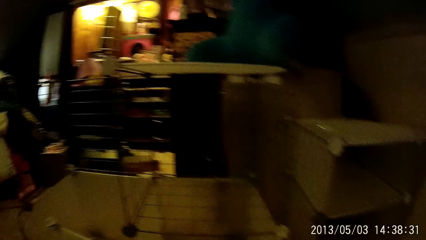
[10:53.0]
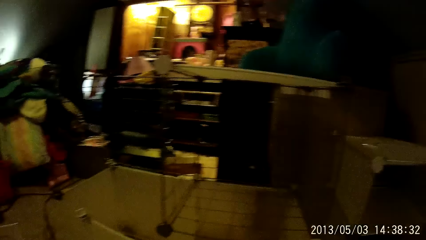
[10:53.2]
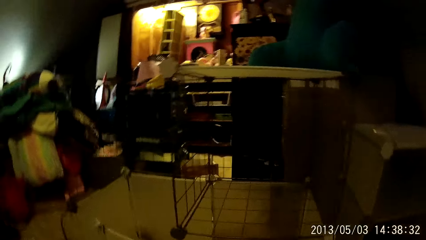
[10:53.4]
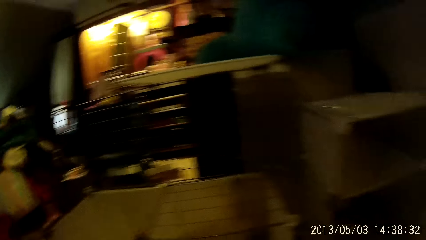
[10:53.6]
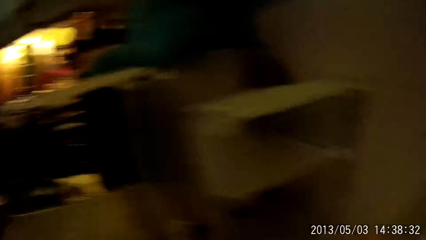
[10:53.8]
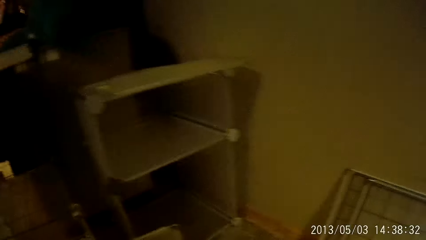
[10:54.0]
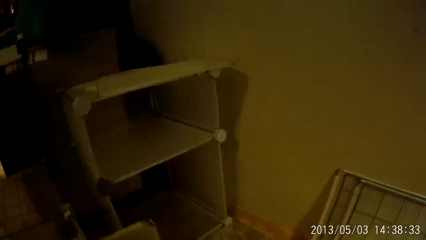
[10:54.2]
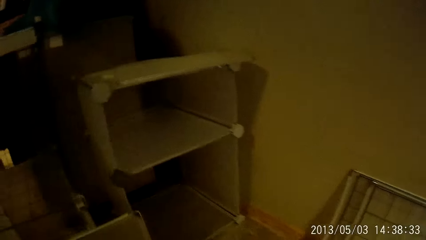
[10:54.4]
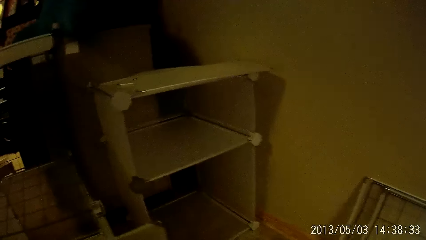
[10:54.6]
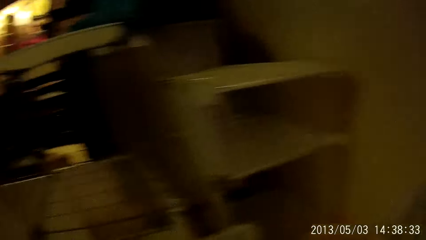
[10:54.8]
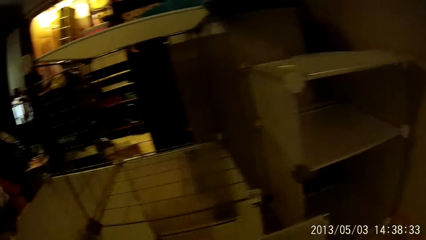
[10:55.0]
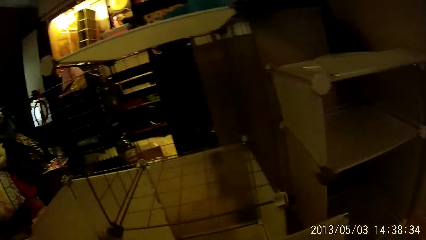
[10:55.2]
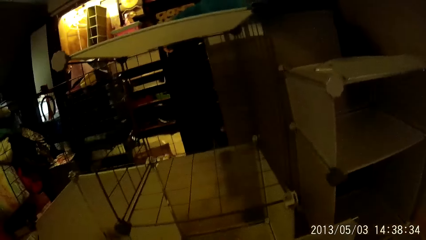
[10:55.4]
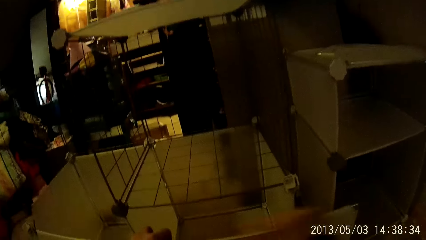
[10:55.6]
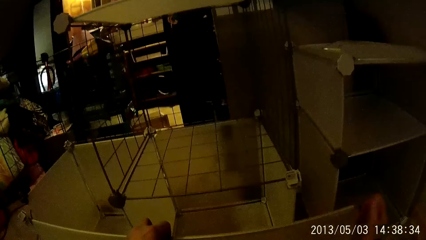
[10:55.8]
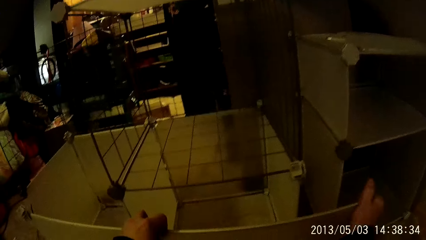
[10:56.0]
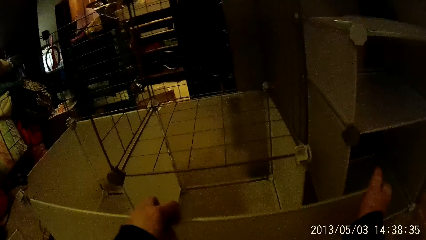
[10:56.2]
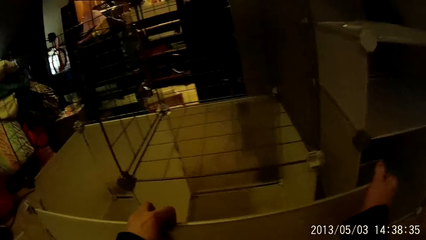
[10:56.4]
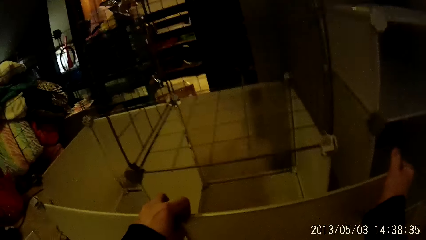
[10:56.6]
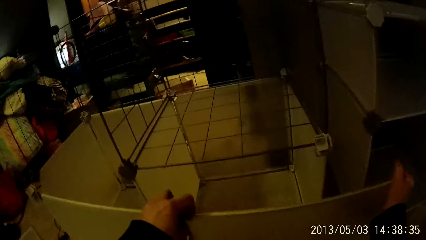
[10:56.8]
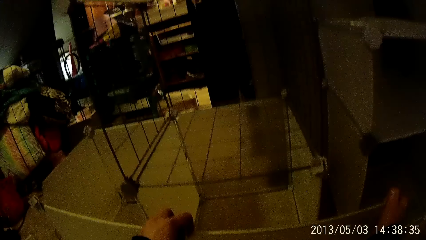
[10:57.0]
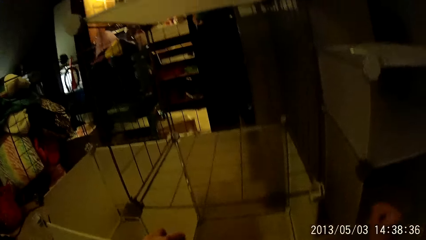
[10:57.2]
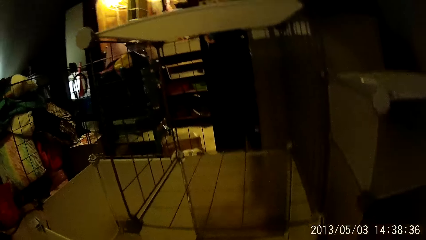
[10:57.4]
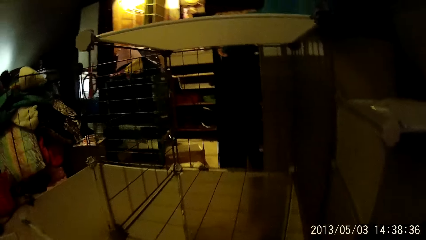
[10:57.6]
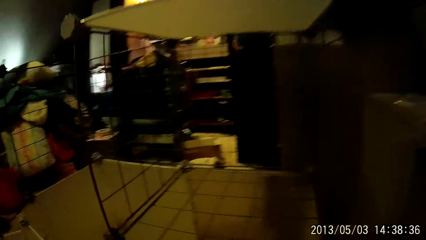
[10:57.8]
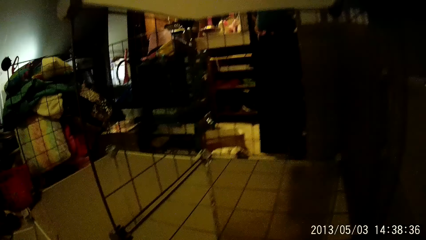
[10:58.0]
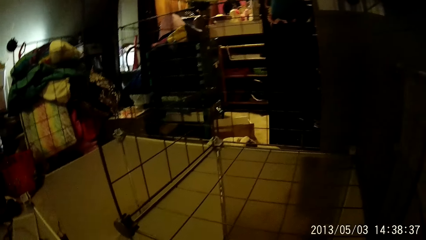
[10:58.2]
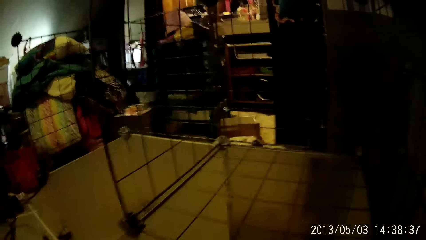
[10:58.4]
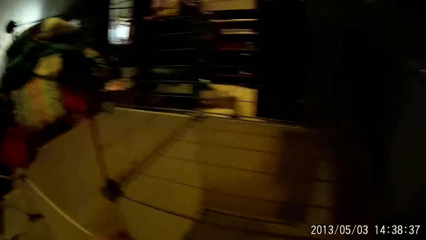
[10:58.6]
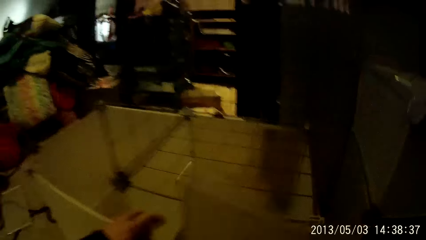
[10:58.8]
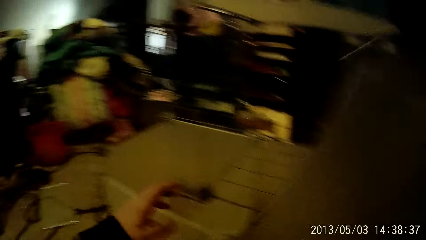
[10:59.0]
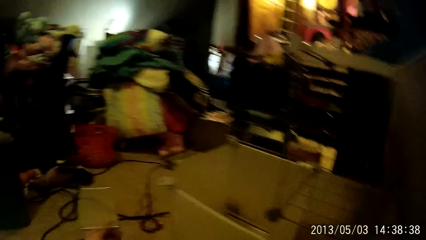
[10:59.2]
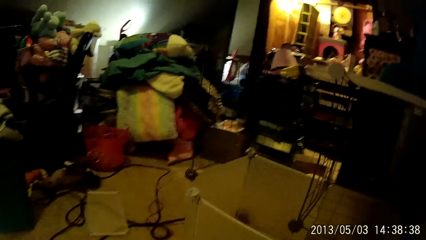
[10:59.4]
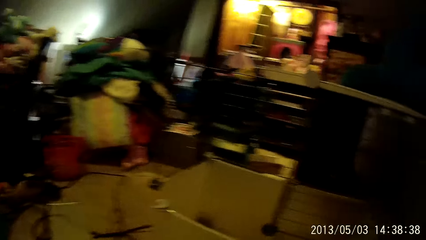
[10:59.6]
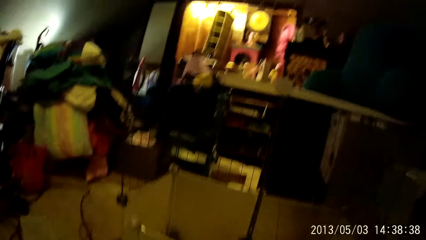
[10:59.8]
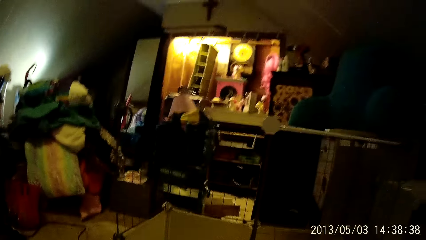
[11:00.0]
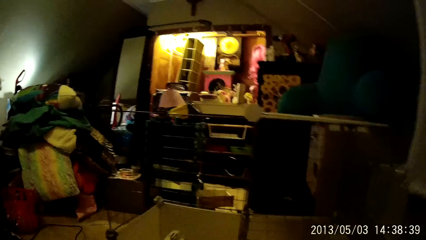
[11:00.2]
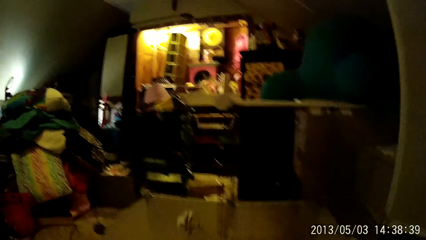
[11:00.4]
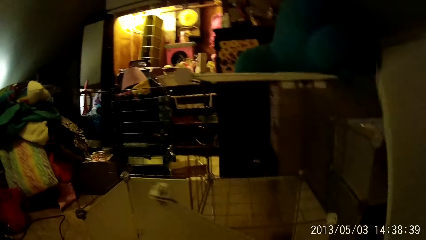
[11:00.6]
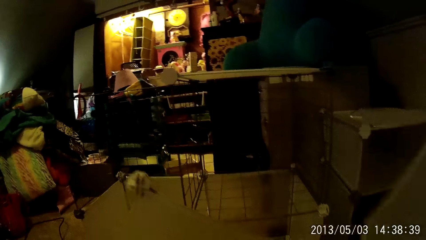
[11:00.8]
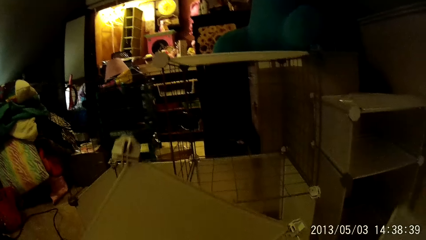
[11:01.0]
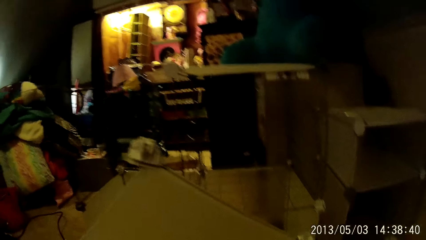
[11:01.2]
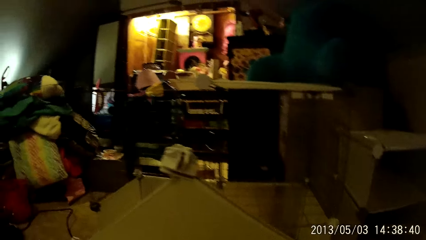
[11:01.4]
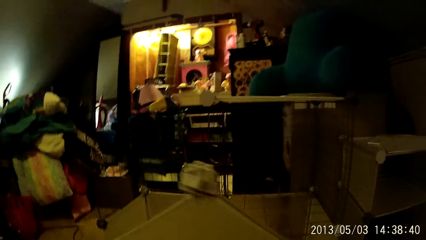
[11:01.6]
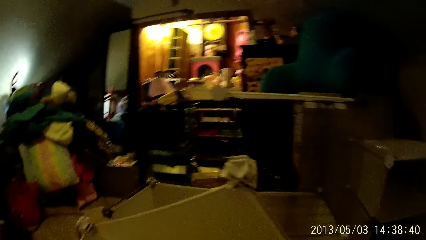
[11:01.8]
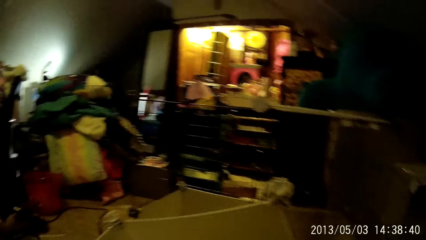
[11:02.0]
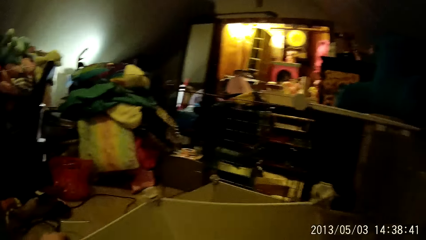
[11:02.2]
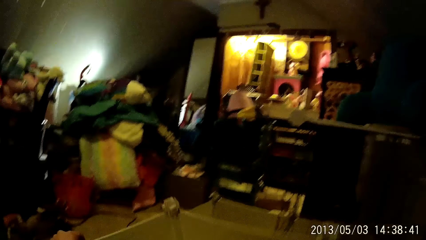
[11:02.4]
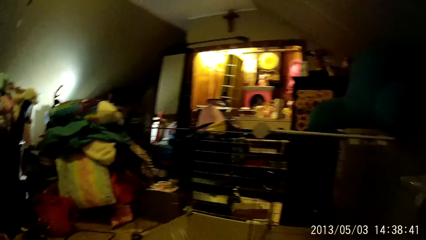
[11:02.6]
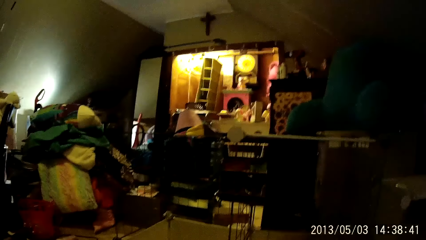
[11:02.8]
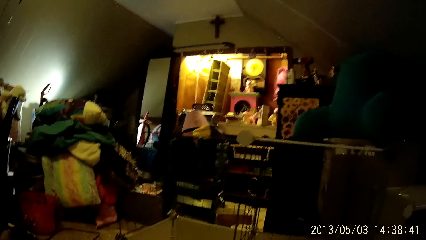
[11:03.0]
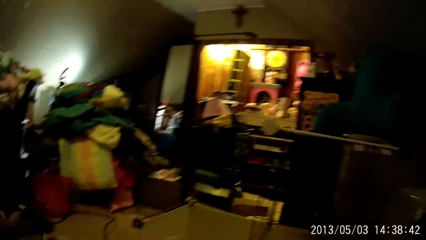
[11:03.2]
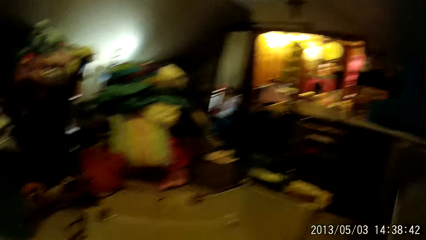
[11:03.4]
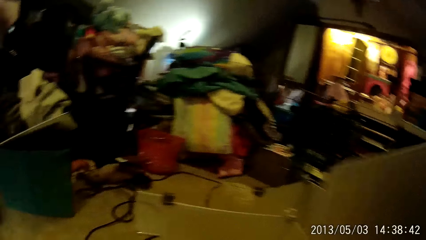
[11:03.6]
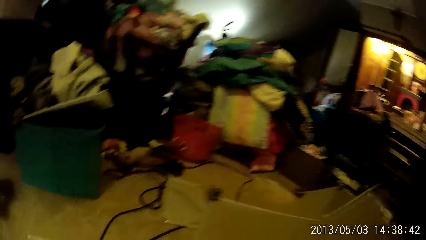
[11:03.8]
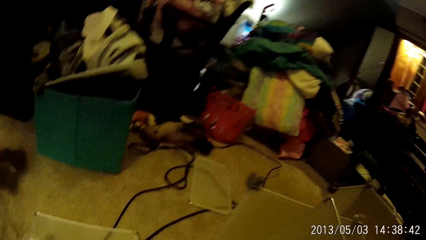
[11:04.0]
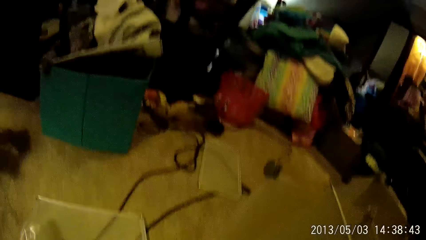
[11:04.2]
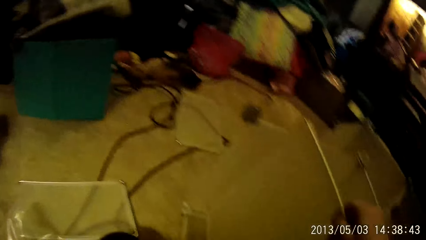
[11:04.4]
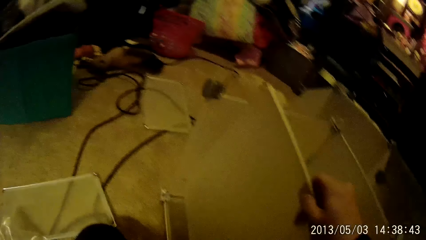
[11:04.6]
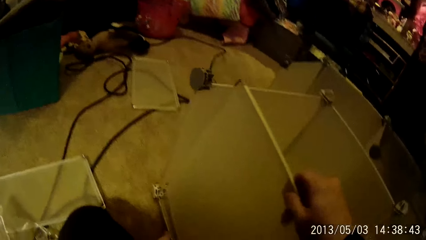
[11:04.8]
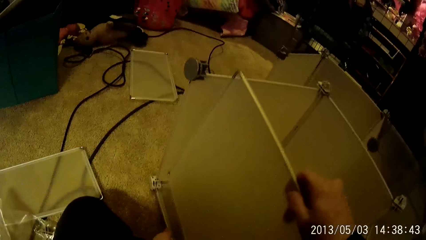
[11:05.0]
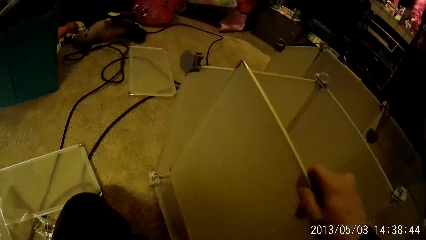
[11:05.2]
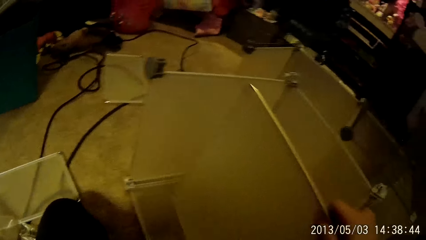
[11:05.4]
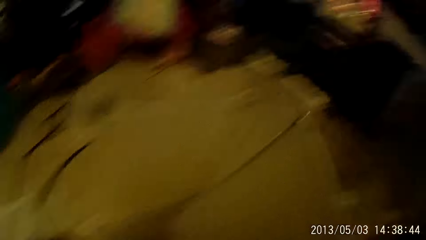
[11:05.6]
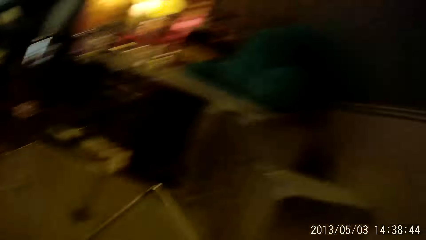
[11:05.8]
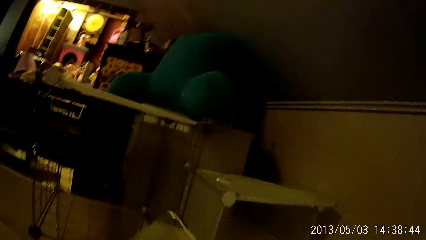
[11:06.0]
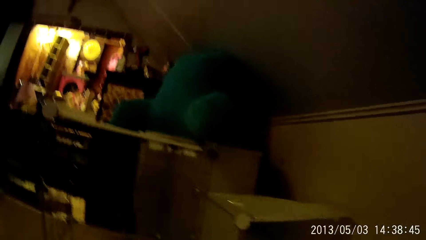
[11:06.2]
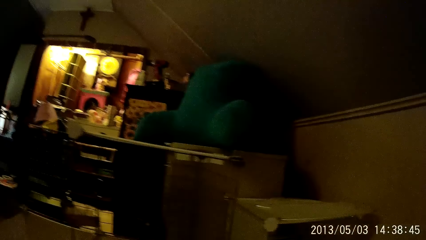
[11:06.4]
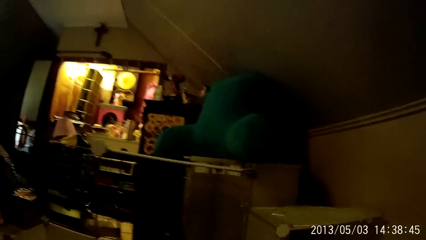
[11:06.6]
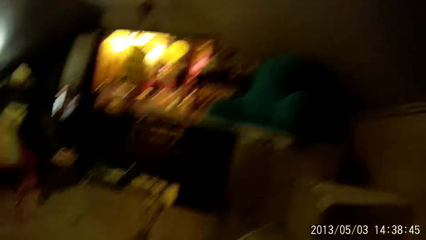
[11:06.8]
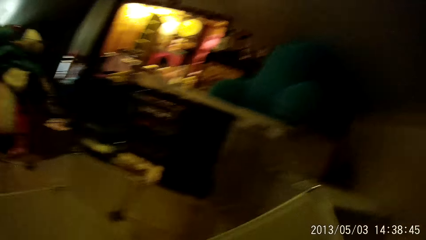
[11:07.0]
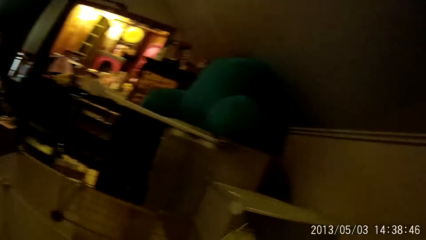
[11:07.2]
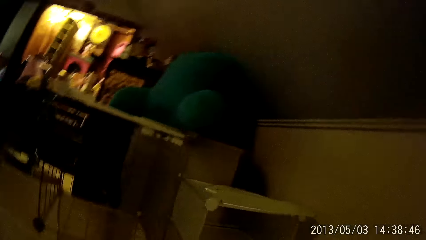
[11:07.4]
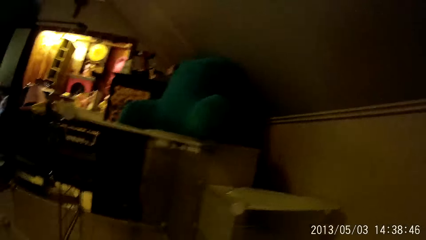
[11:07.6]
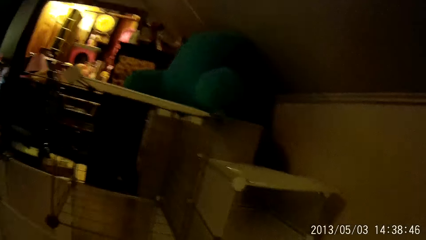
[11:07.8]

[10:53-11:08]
The camera wearer arranges a panel with both hands. He removes the panel with his right hand. He fixes the board. He turns the panel with his left hand.
